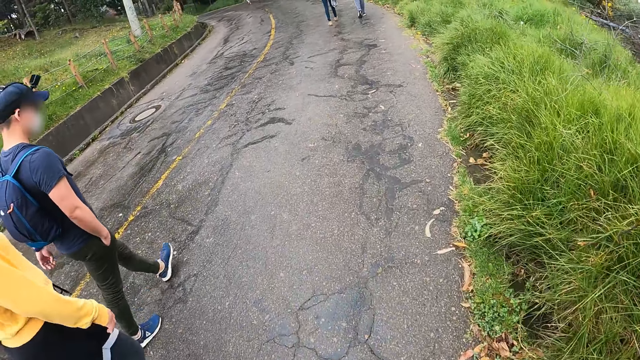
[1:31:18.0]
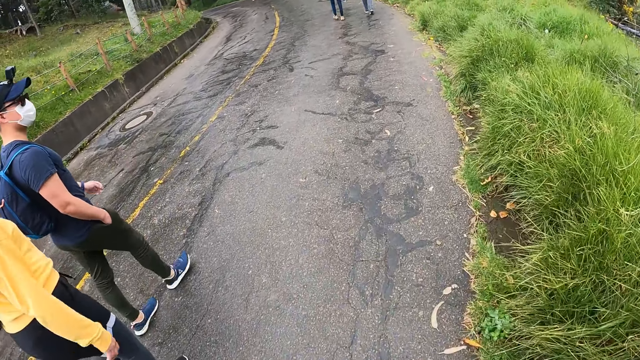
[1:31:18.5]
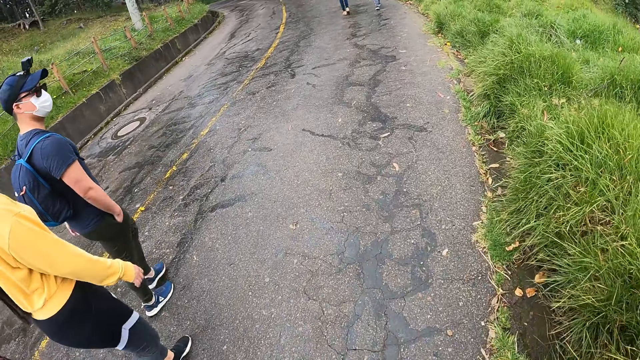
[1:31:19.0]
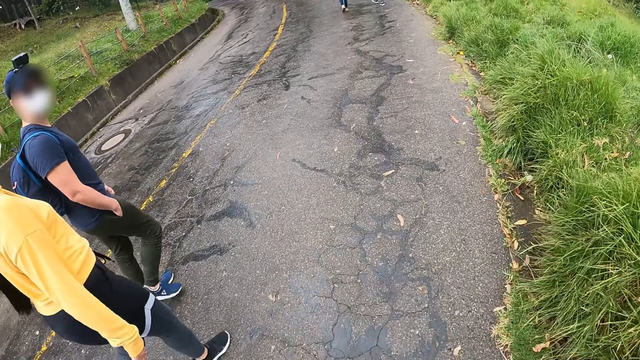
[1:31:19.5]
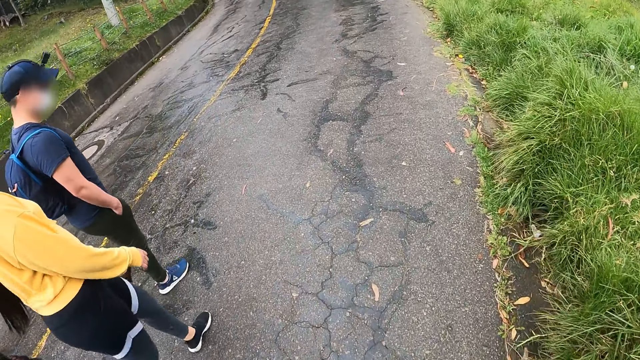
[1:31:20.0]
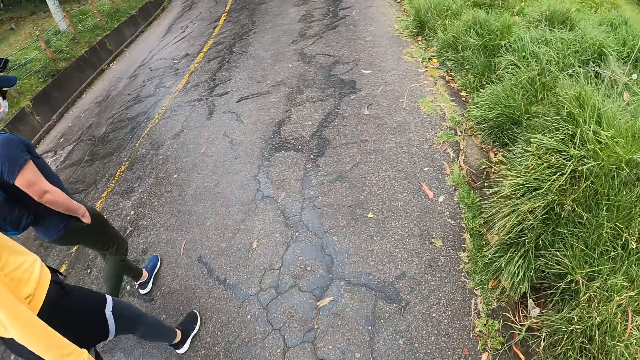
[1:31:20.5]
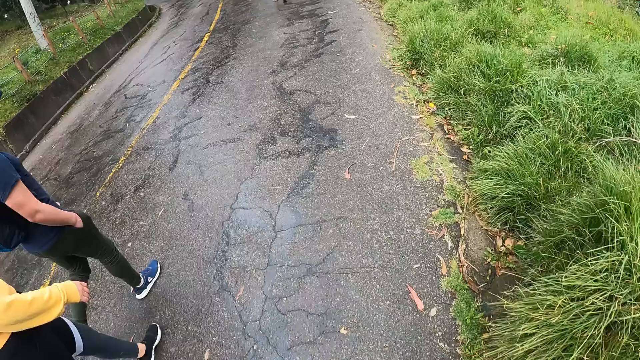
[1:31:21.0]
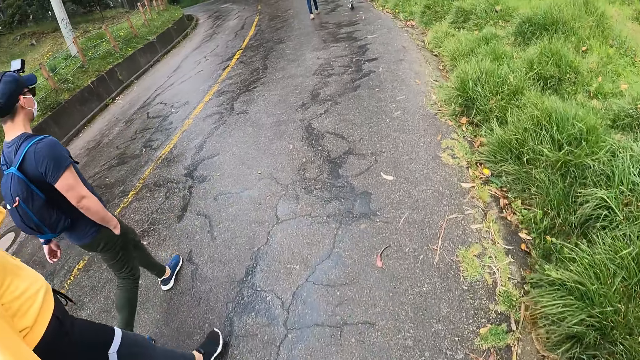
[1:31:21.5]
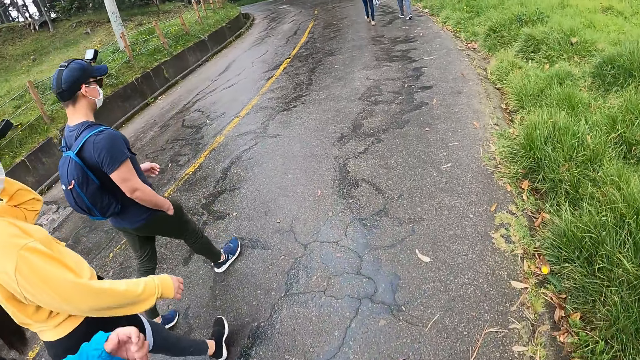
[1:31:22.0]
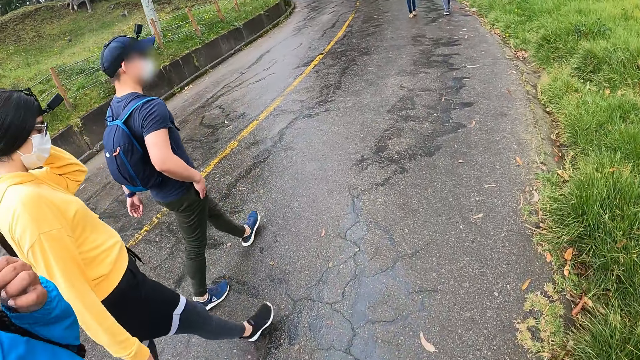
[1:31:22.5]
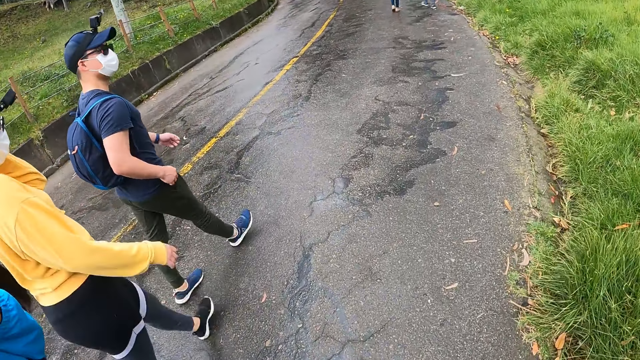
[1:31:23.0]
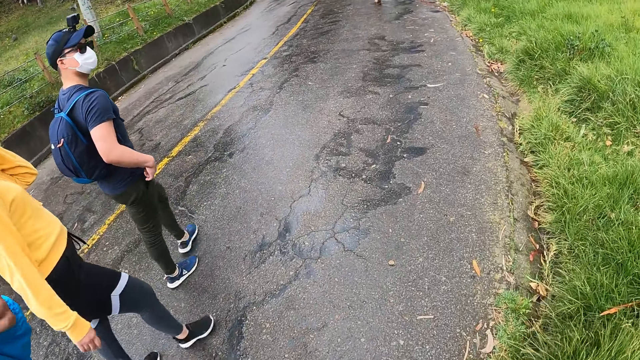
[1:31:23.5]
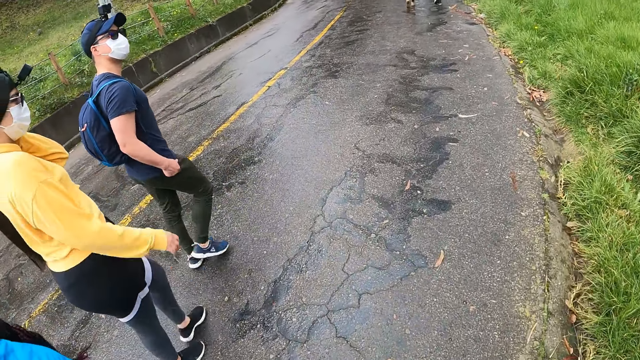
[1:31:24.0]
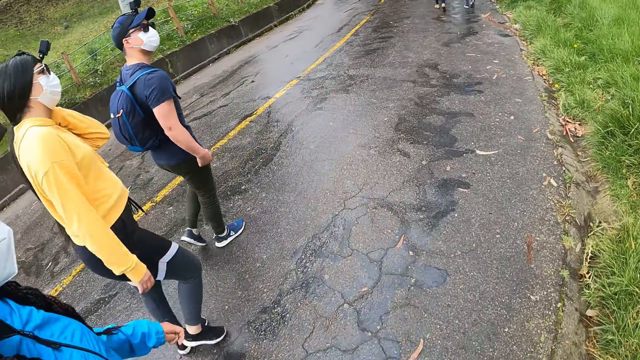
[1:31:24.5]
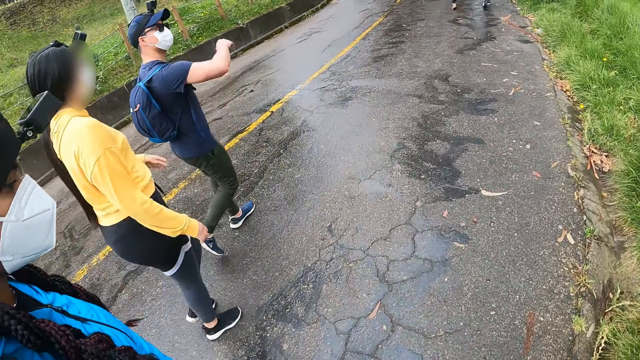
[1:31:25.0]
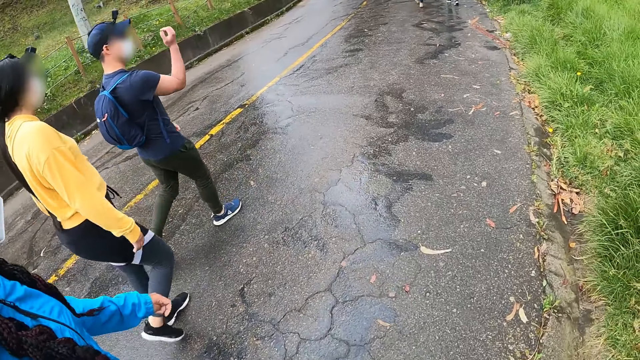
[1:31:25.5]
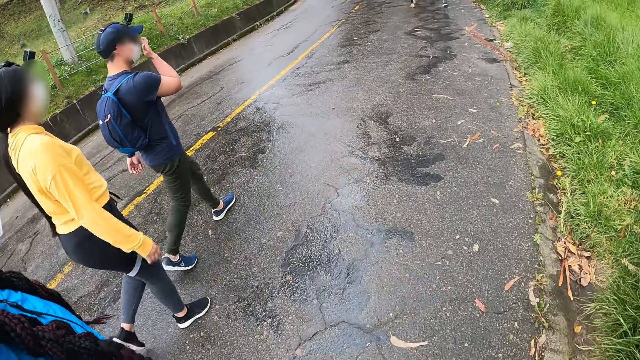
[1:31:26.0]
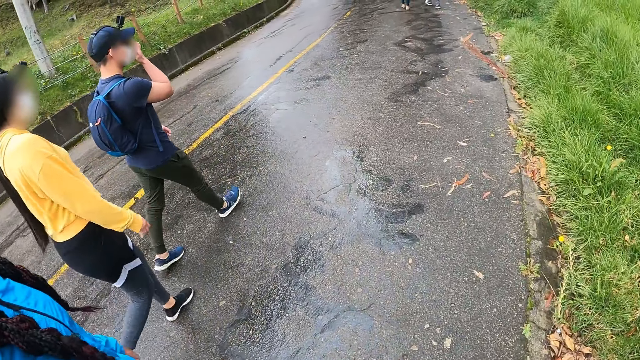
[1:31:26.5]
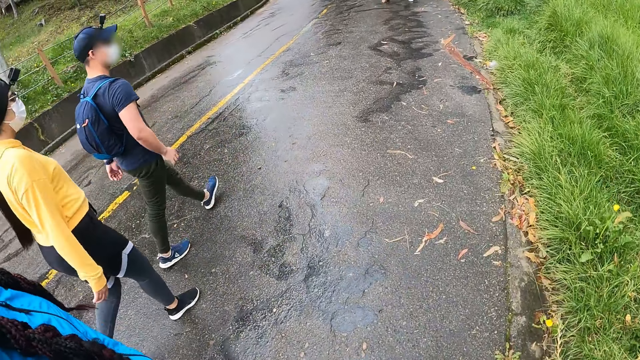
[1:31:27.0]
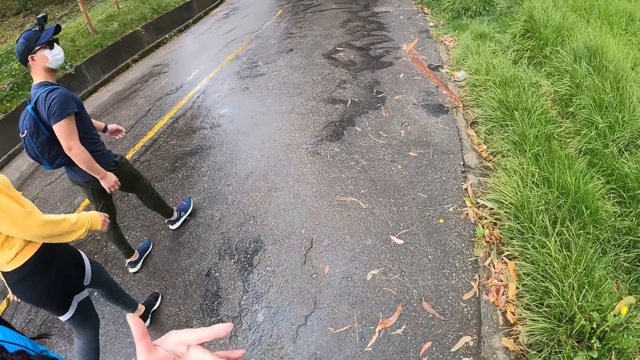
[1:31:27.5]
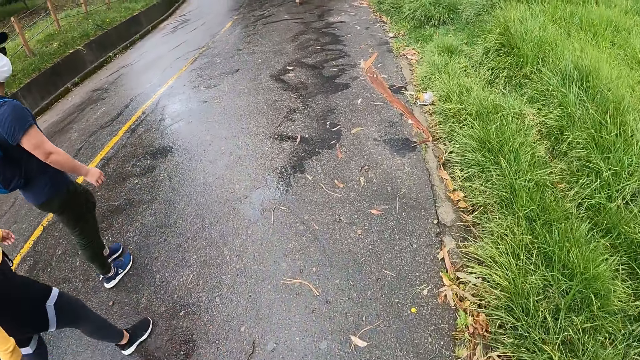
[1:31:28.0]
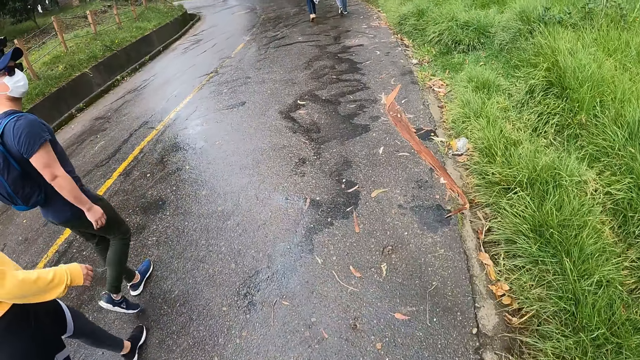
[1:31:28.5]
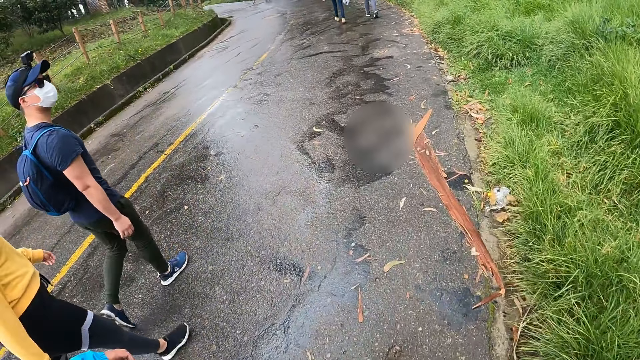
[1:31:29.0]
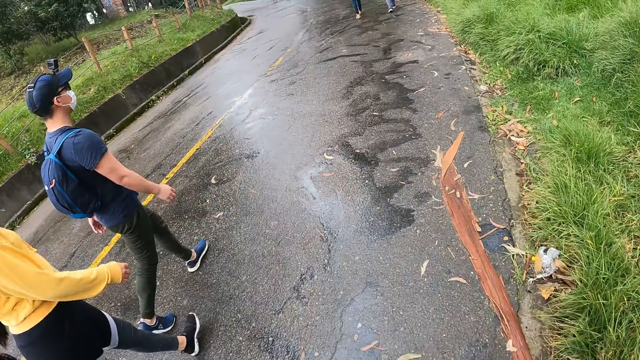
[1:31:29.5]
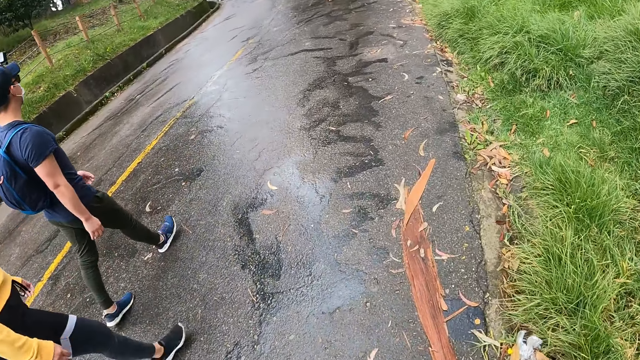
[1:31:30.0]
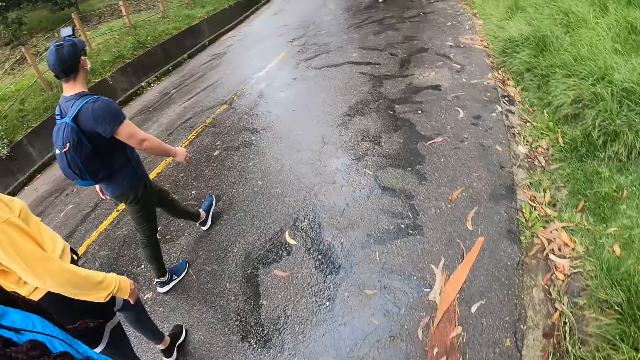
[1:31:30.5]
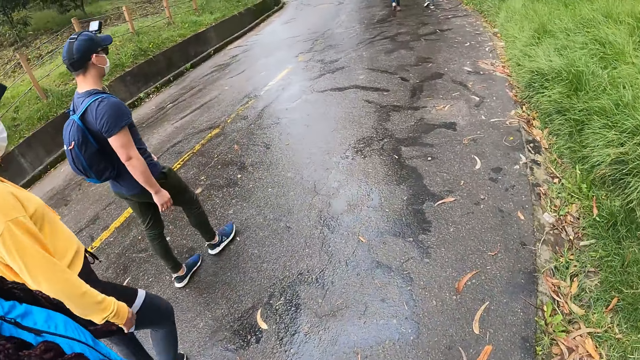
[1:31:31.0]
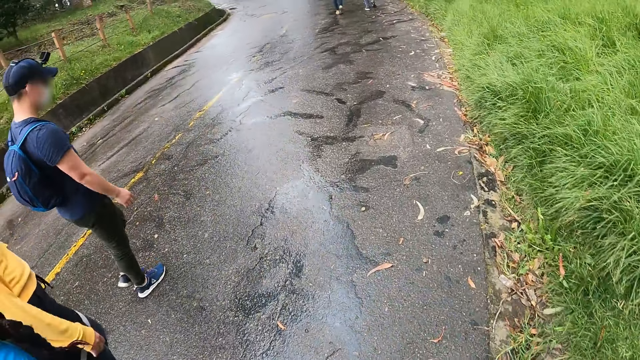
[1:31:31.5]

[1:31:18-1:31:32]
The woman touches her head with her left hand. The man removes his right hand from his pocket. The woman drops her left hand from her head. The man adjusts his glasses with his right hand. The camera wearer gestures with his hand.

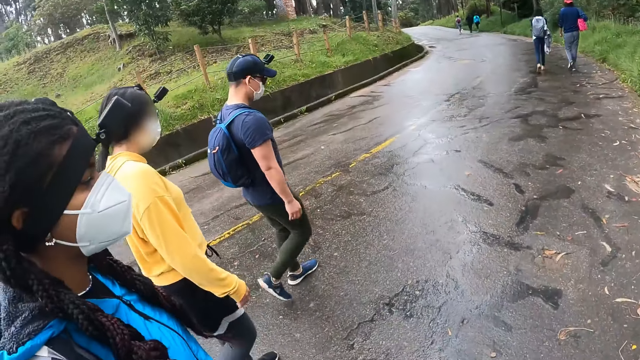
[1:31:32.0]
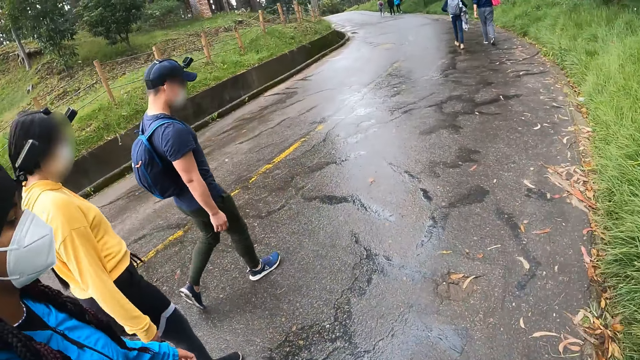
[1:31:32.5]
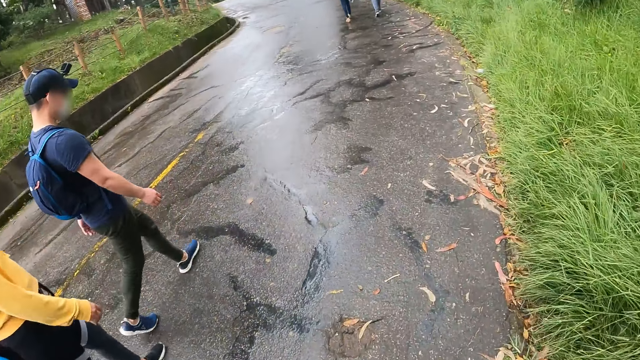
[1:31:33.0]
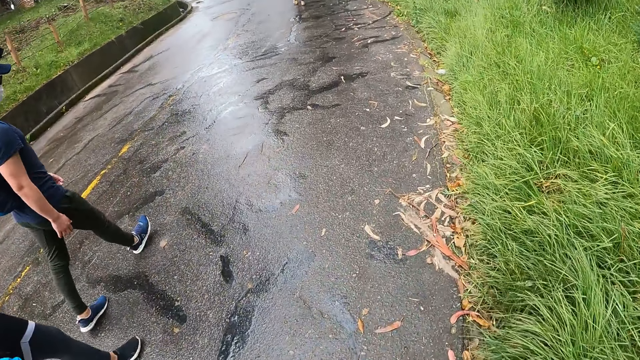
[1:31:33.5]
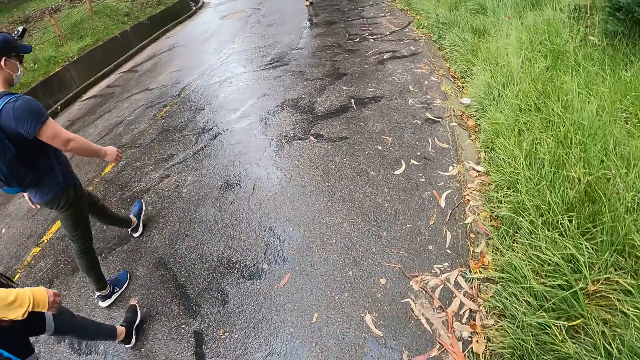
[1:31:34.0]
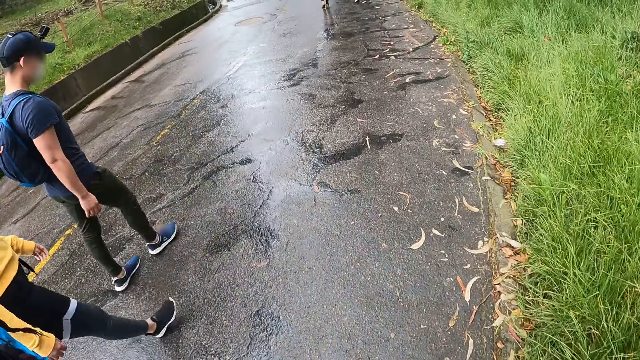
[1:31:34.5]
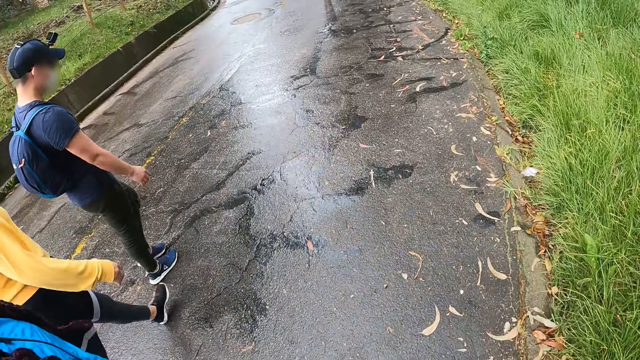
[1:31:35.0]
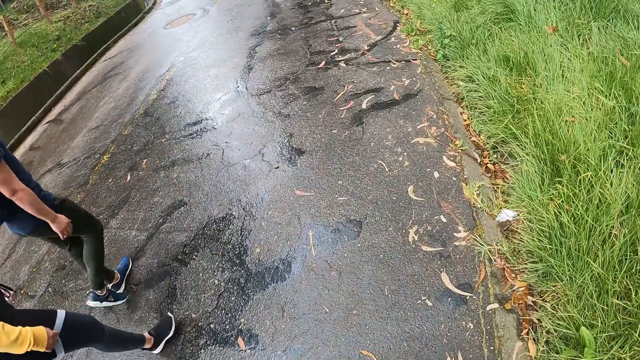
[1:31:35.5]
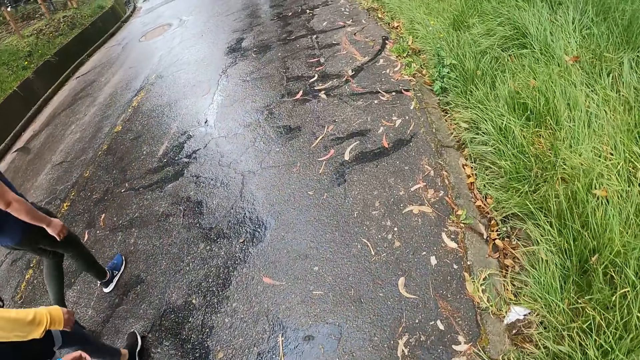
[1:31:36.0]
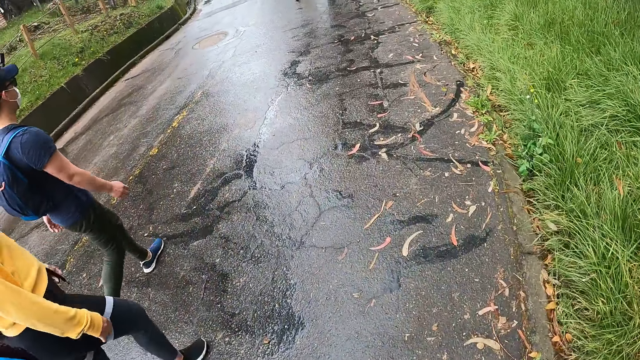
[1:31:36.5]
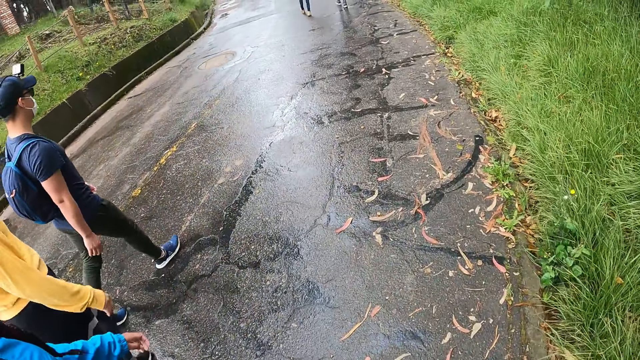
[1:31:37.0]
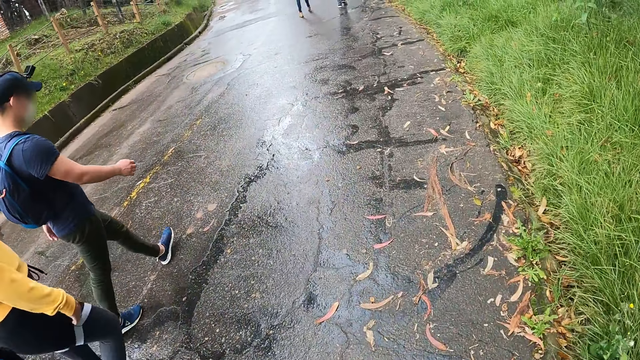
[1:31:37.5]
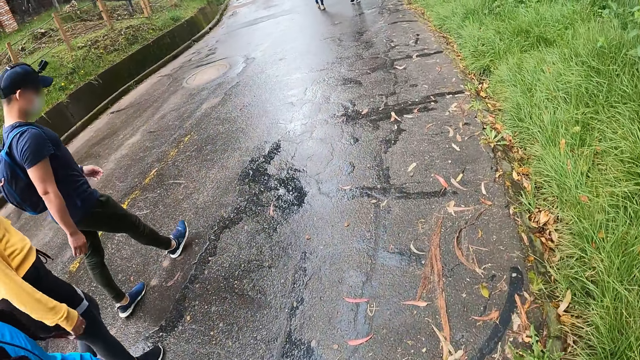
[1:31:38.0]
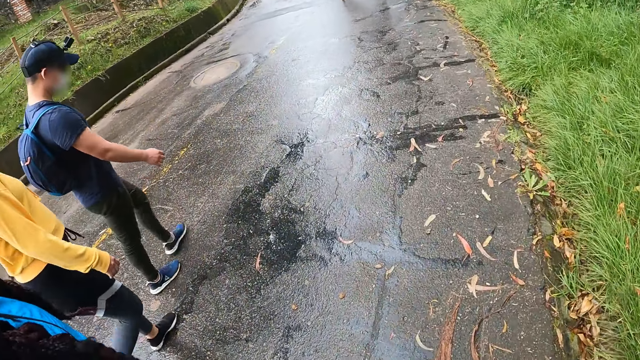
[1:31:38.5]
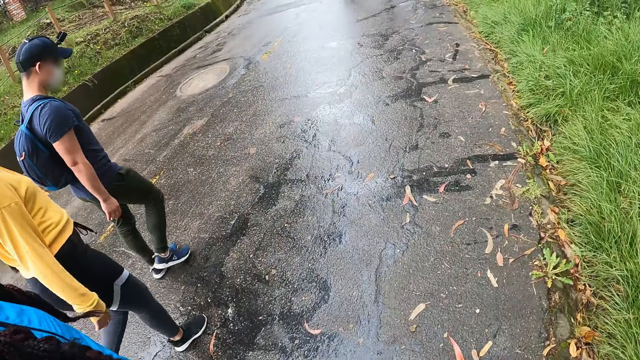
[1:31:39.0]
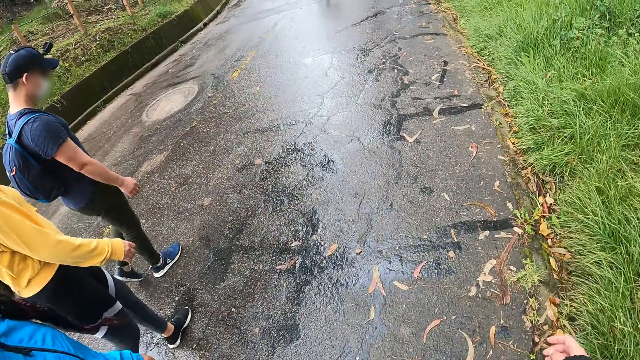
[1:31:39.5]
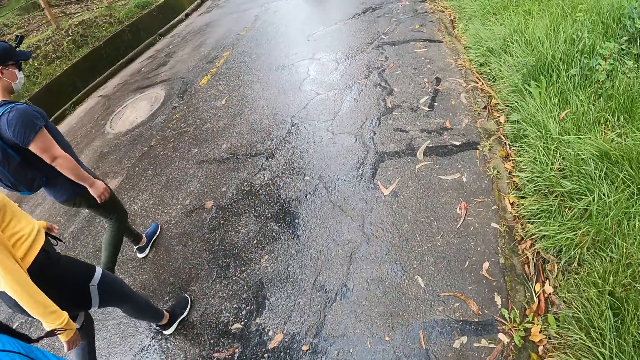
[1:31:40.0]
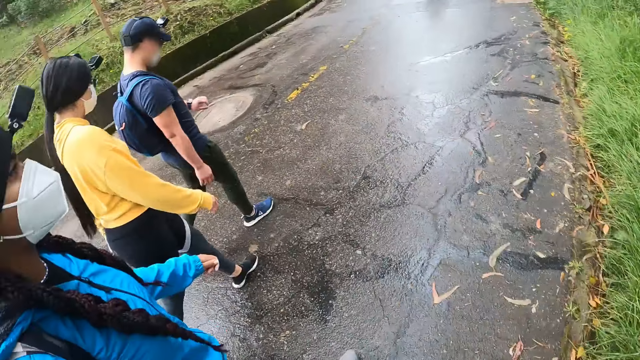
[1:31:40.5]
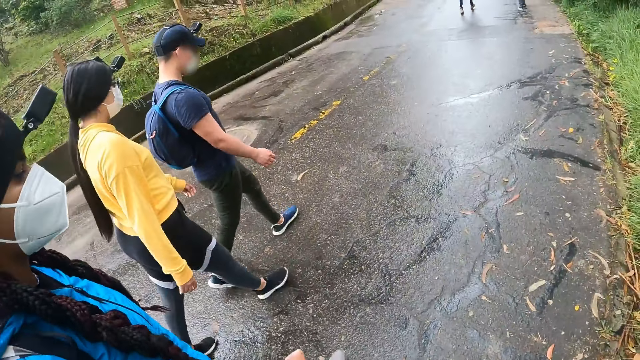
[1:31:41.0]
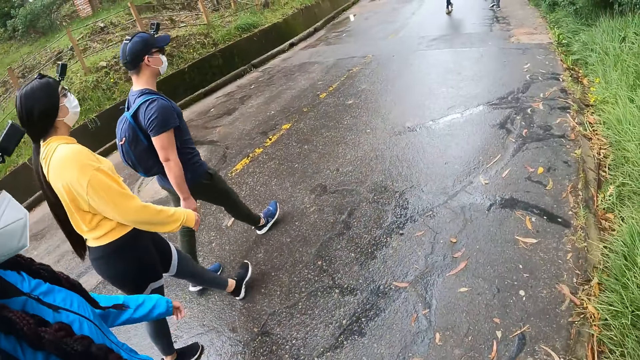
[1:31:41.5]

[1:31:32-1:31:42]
The man looks at a wristwatch on his left hand.
